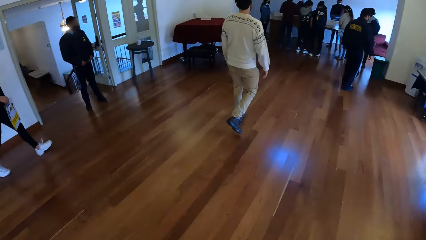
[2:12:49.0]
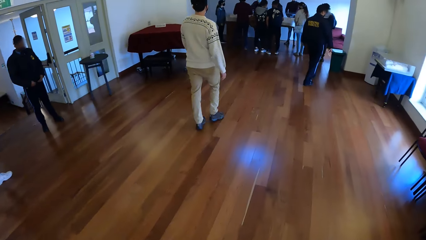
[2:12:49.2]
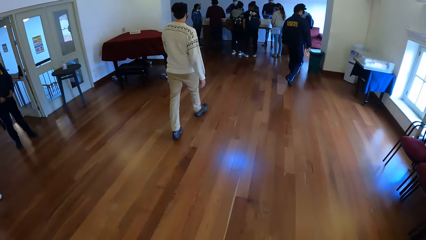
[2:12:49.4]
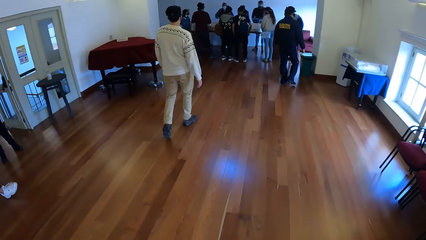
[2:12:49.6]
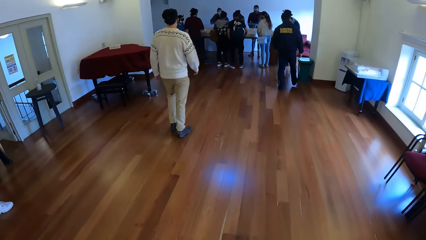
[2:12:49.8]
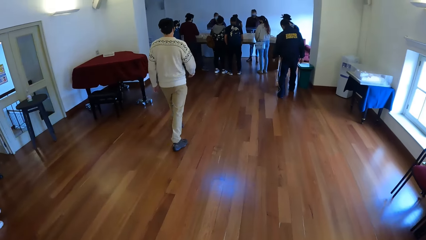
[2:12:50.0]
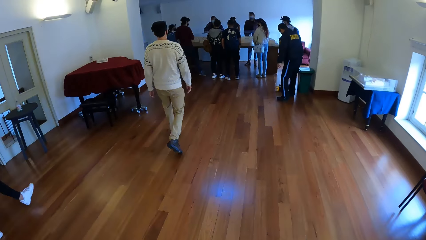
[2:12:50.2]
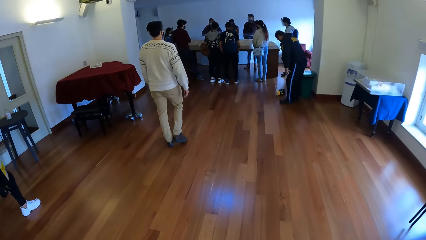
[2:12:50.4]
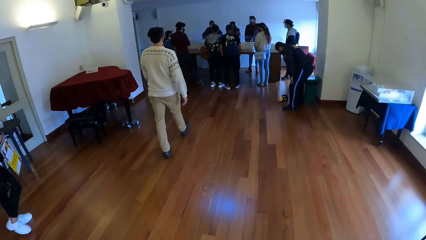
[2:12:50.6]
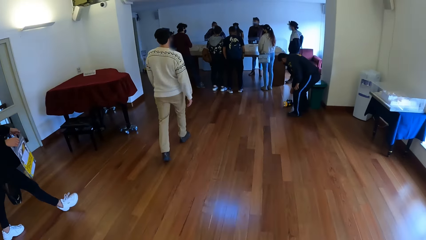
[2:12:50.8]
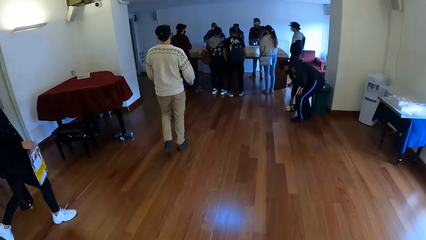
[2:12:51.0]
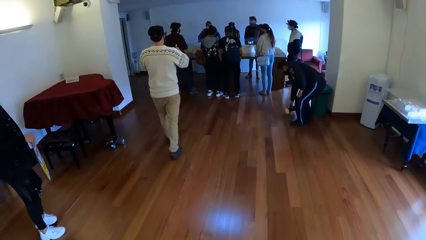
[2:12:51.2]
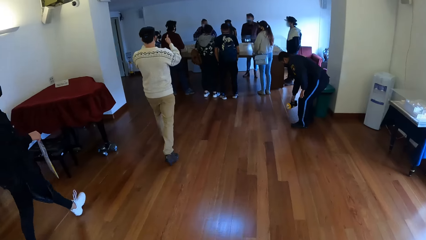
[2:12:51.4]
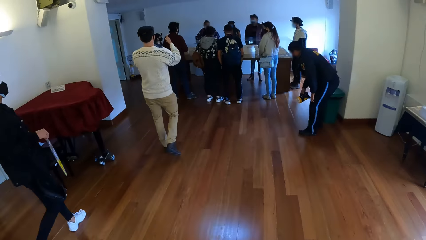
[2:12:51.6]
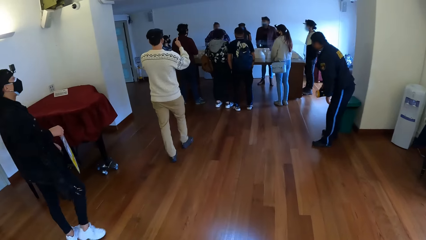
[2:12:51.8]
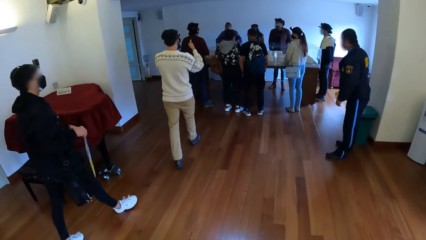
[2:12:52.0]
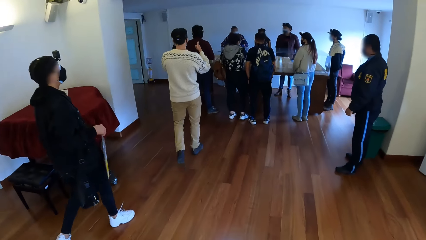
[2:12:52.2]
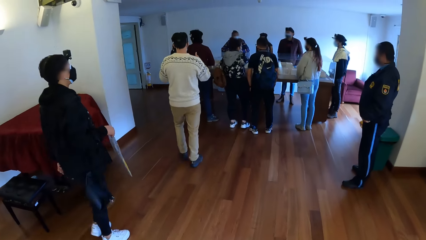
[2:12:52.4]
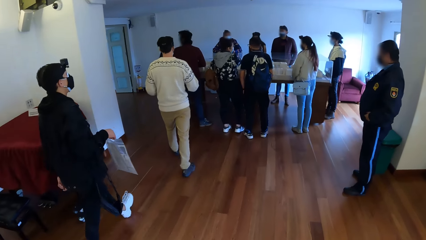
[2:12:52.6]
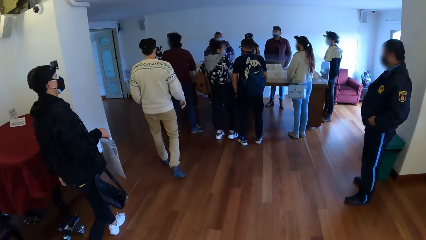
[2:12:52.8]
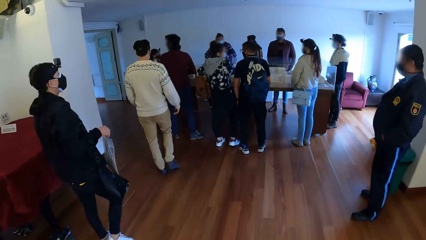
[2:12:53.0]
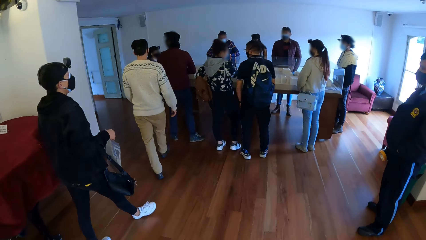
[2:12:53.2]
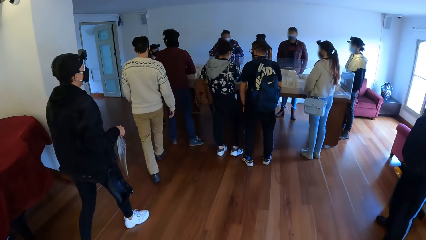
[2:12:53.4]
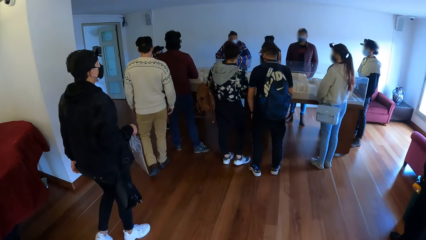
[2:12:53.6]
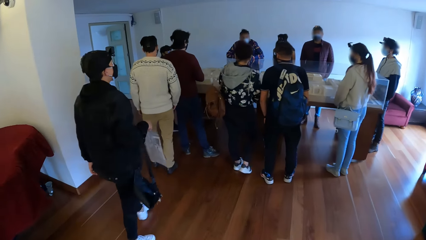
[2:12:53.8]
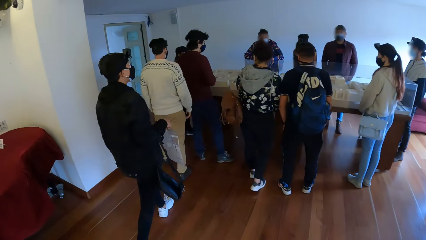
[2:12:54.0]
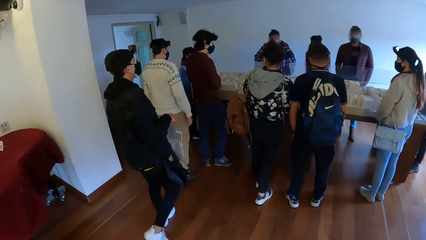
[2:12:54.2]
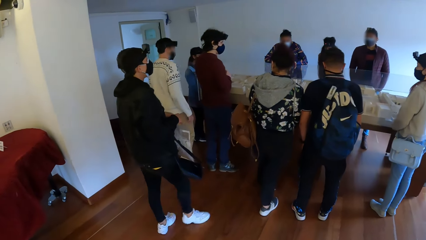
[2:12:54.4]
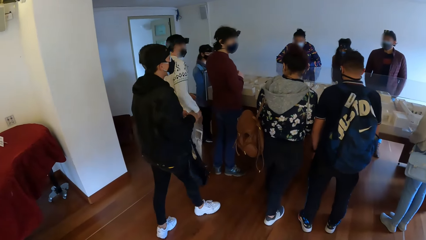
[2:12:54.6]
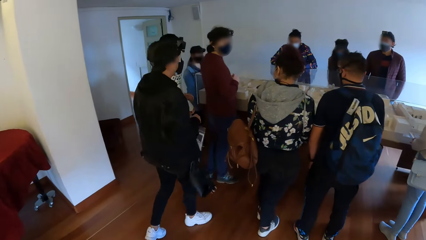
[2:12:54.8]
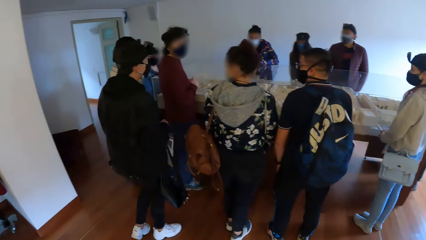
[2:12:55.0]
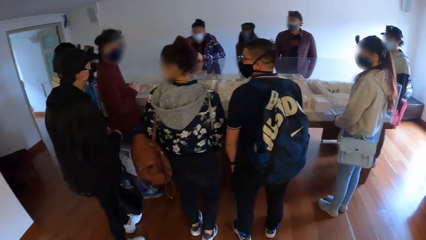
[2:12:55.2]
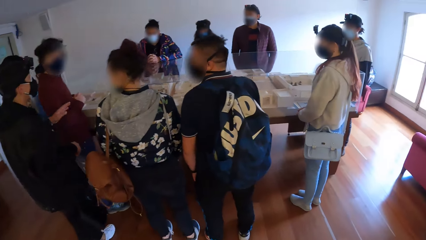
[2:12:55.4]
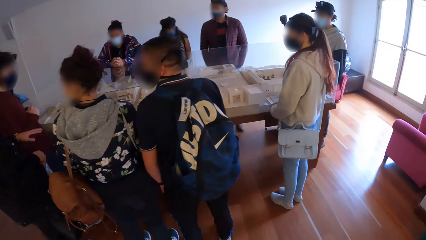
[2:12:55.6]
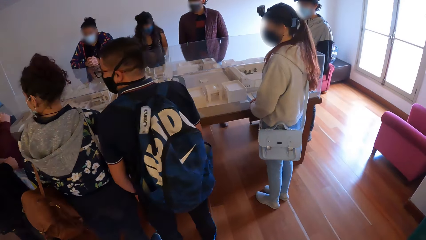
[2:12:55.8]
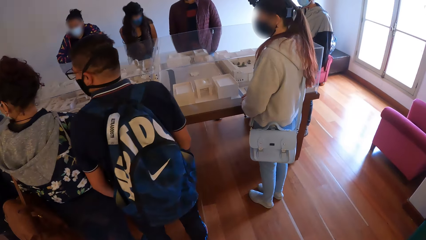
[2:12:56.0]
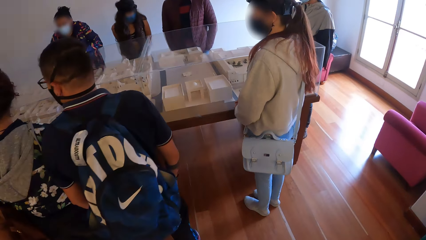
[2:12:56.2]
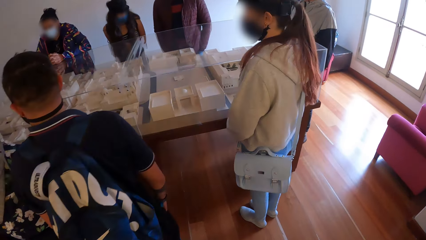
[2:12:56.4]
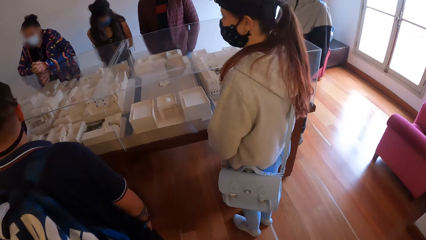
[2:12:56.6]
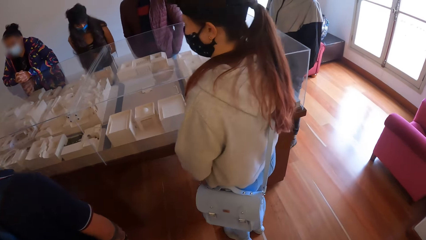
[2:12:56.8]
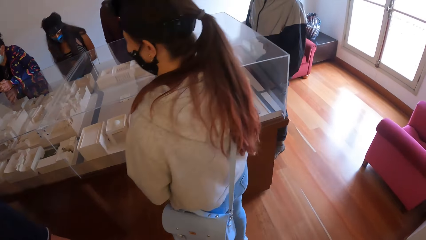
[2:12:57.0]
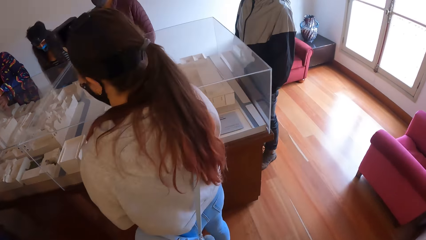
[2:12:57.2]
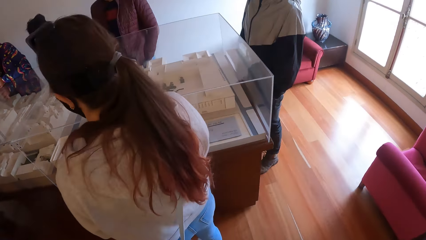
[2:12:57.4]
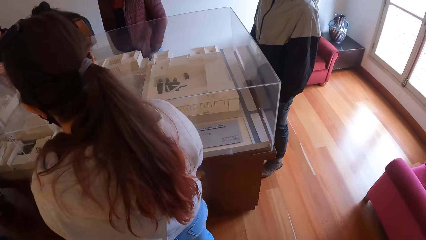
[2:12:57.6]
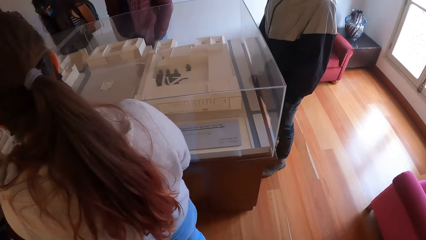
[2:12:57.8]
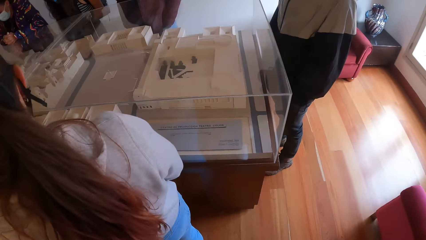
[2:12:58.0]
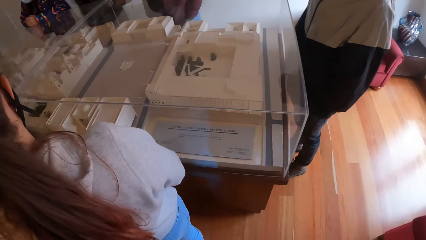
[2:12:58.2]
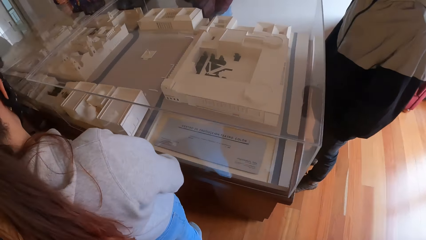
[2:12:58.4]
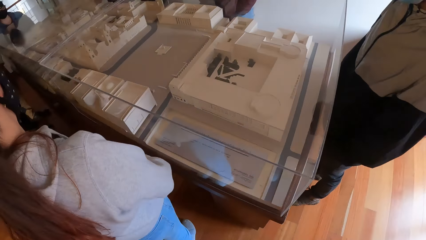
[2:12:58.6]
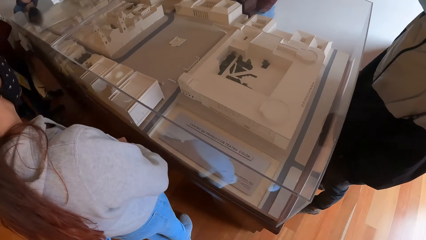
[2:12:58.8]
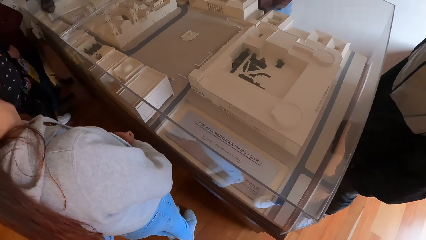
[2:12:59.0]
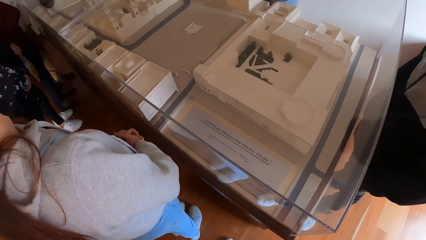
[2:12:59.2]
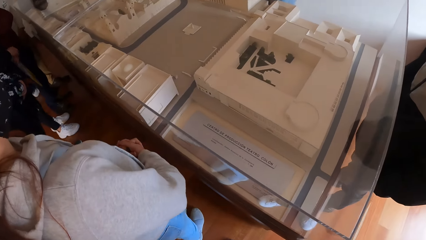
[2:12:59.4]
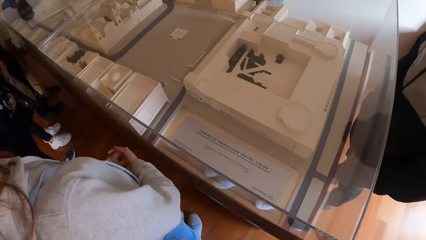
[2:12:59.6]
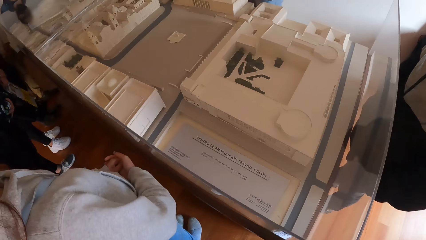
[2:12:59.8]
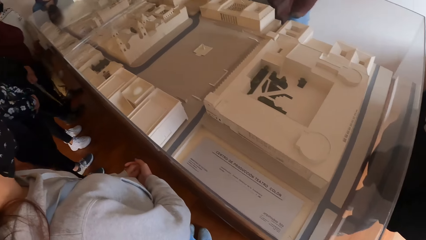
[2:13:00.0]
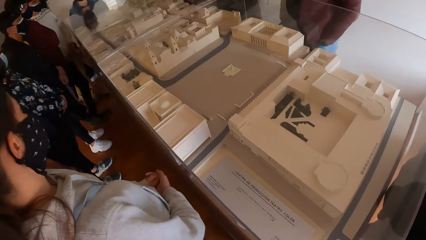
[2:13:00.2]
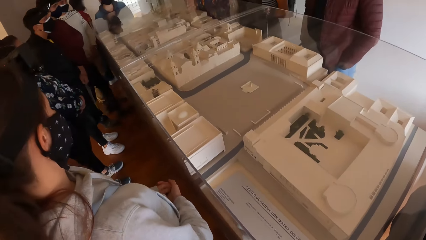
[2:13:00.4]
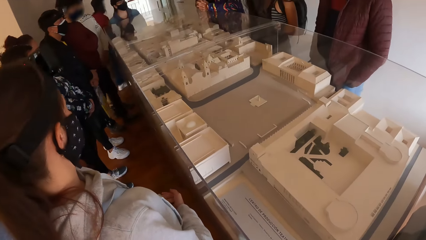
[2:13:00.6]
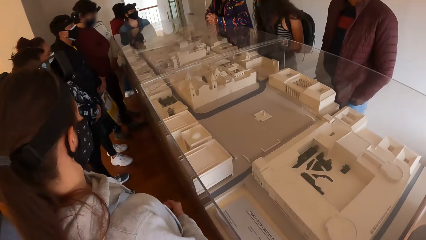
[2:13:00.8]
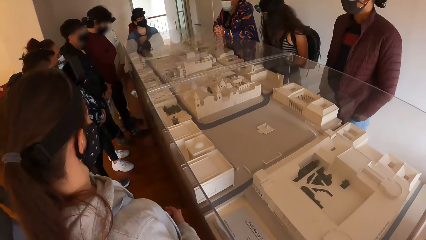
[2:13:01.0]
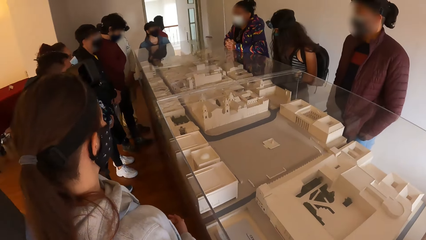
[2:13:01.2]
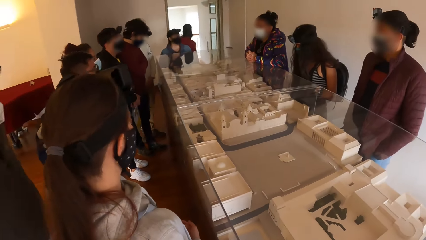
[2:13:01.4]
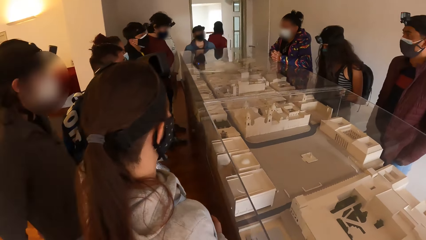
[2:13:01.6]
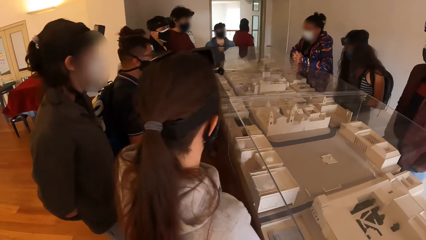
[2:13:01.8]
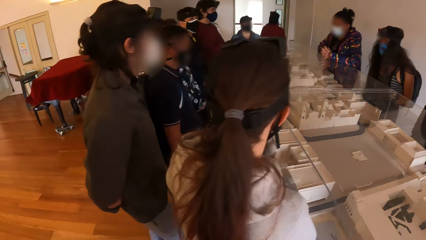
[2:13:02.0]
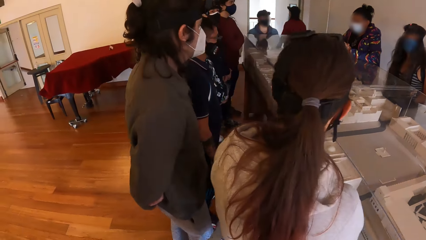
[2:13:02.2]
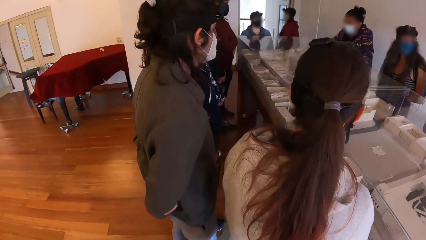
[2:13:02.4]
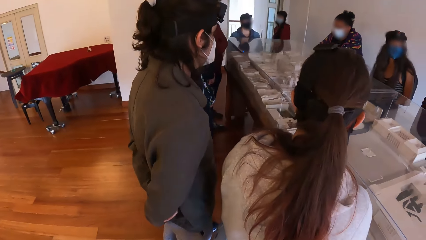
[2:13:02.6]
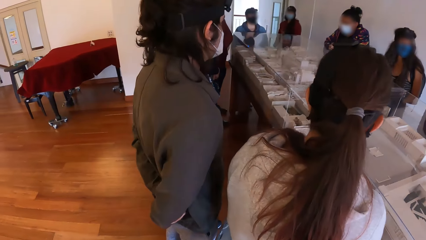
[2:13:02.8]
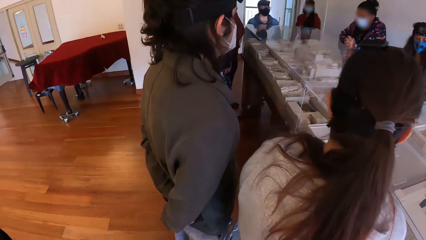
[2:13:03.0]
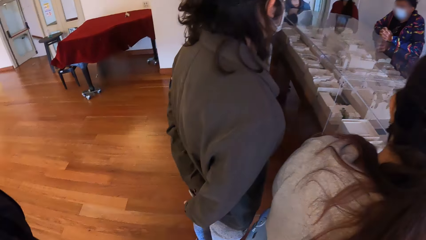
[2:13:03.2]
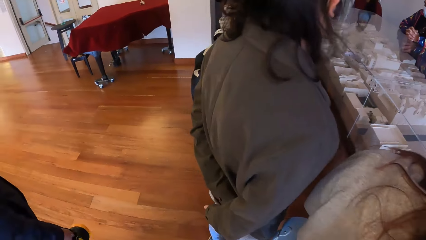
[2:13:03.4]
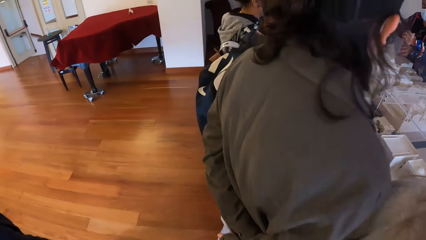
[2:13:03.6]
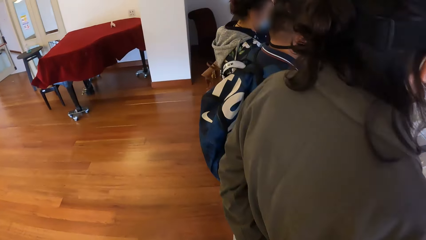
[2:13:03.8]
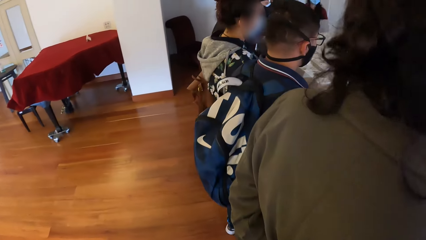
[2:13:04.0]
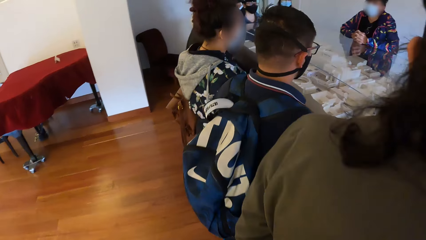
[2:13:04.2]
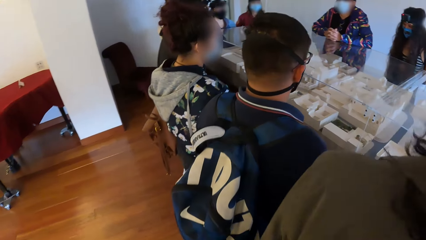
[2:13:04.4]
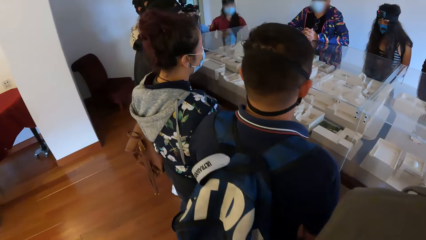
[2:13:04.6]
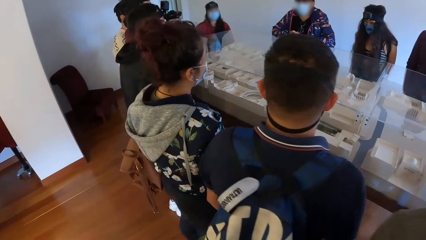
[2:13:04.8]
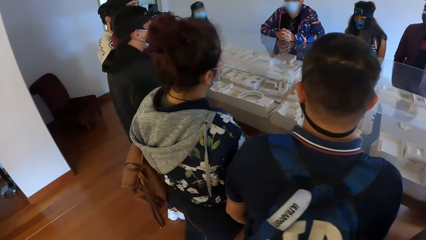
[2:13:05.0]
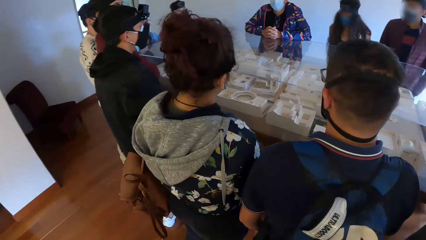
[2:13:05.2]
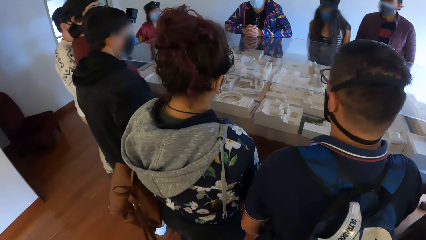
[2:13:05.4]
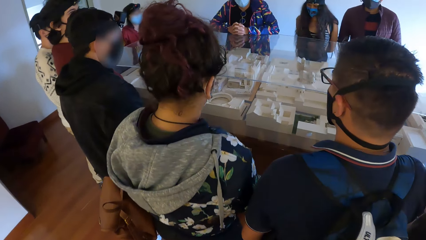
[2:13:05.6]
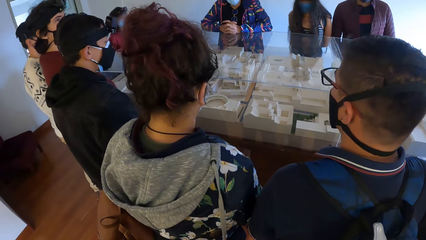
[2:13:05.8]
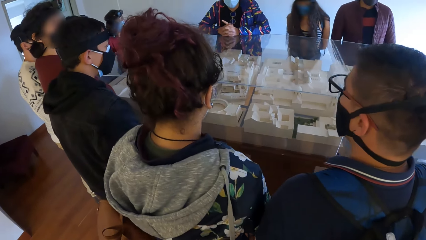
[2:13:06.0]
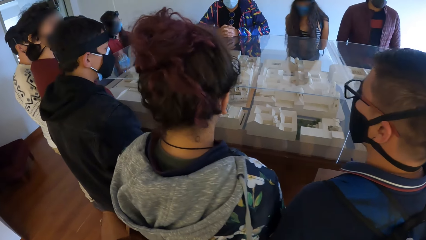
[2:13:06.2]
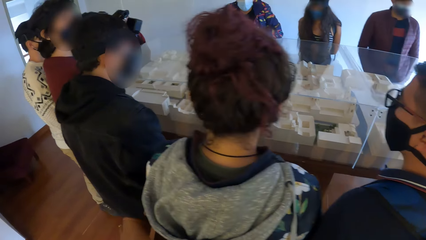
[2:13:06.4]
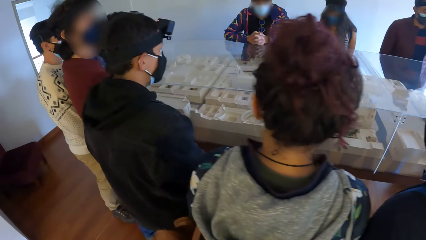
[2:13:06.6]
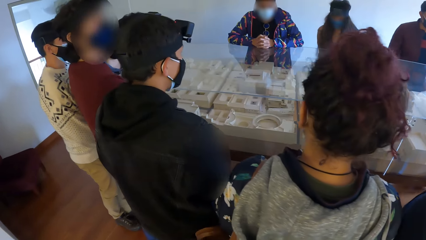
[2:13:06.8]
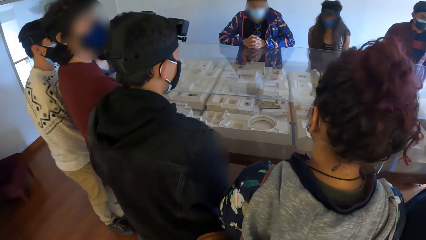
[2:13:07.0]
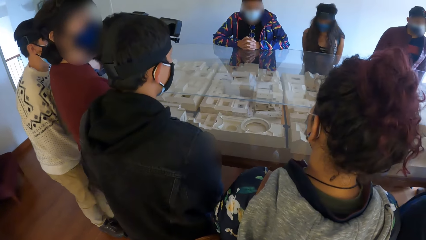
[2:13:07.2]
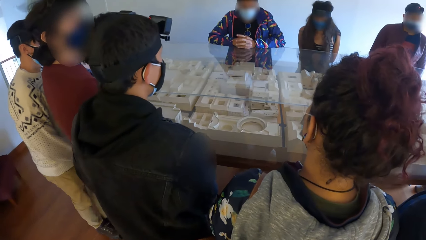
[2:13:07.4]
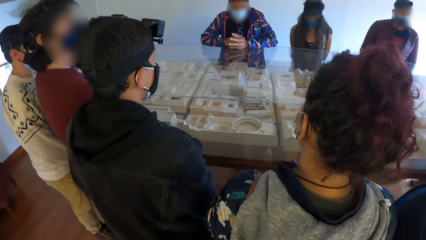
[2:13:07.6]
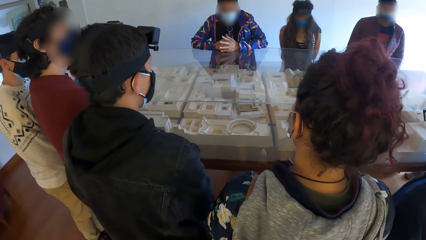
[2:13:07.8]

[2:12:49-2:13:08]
The man picks up a torch light from the floor with his right hand. The camera wearer stares at a house plan. They walk in the room. Another man converses with the group of people with the camera wearer.
